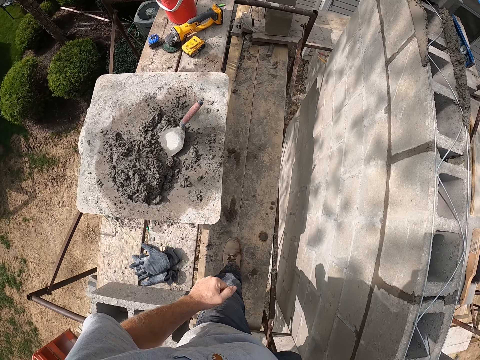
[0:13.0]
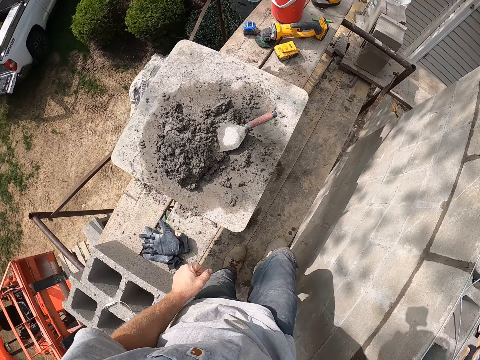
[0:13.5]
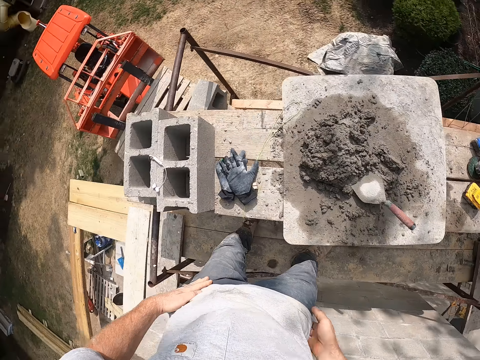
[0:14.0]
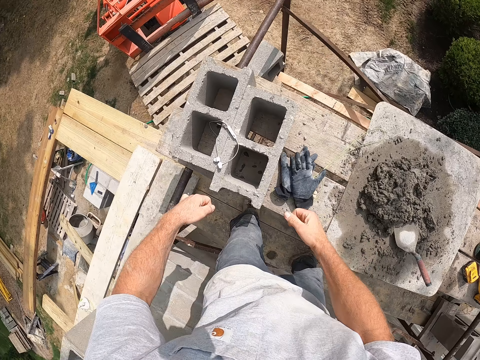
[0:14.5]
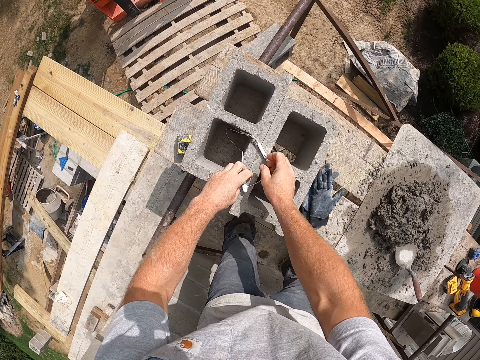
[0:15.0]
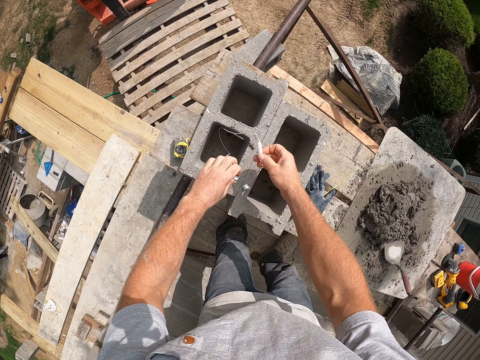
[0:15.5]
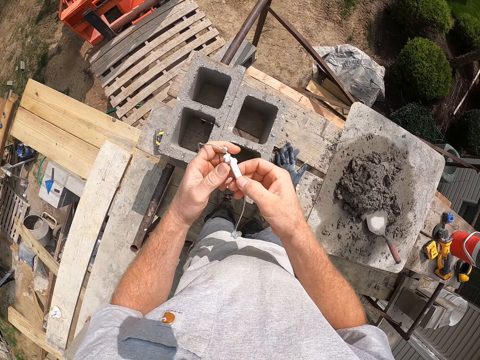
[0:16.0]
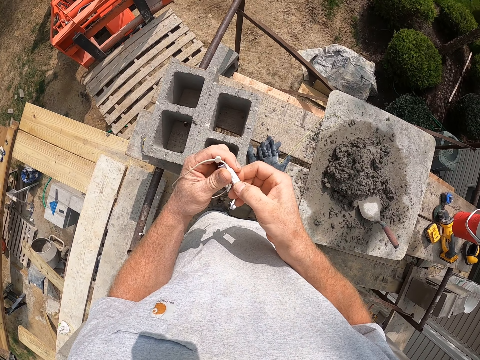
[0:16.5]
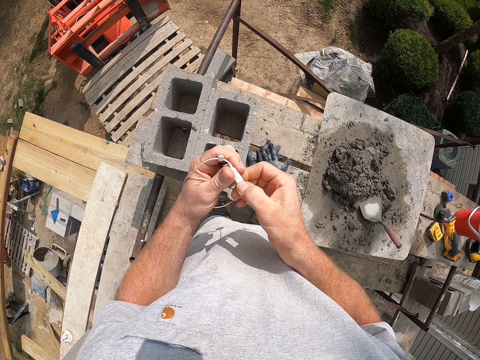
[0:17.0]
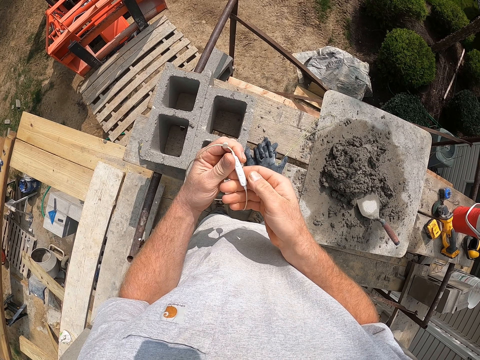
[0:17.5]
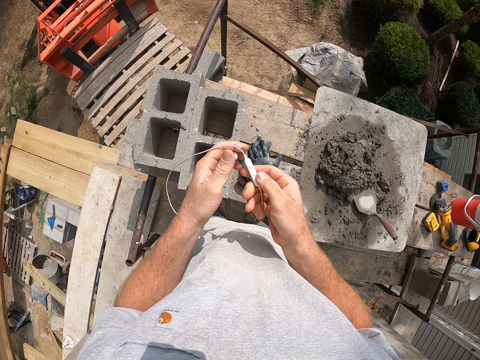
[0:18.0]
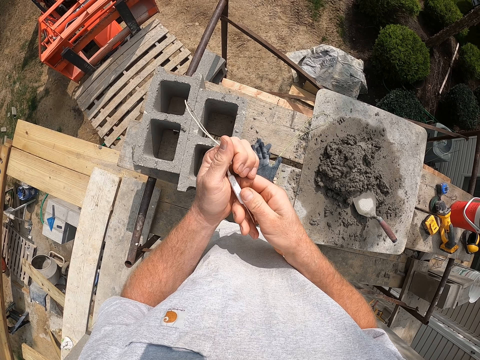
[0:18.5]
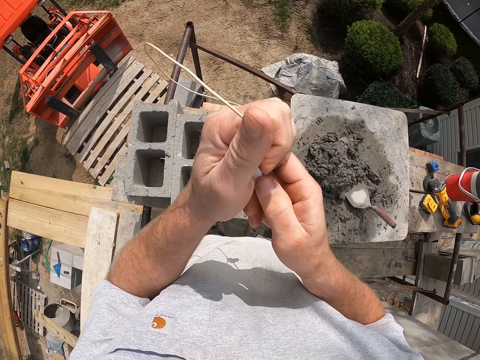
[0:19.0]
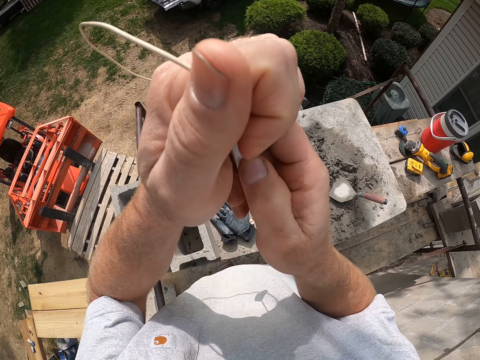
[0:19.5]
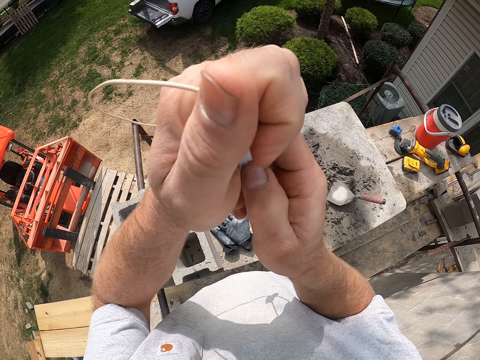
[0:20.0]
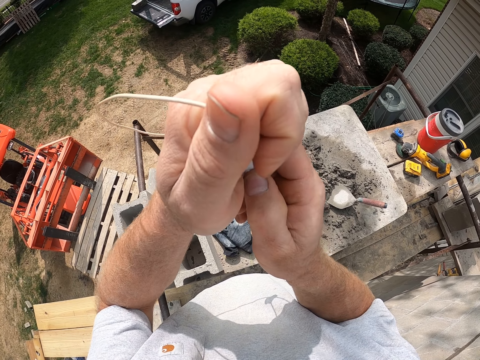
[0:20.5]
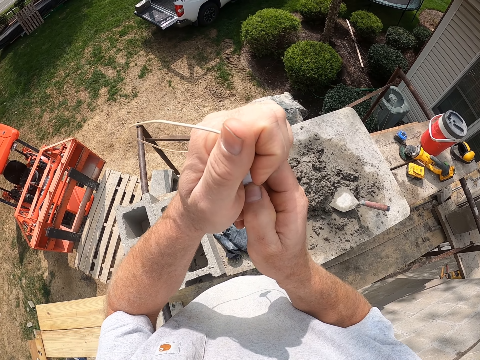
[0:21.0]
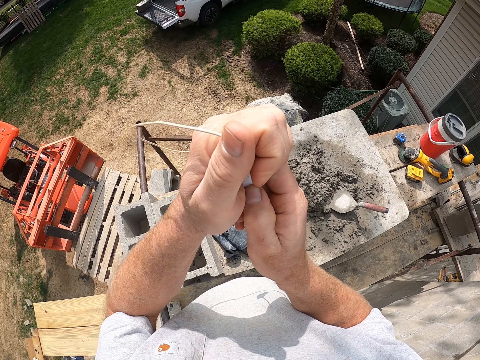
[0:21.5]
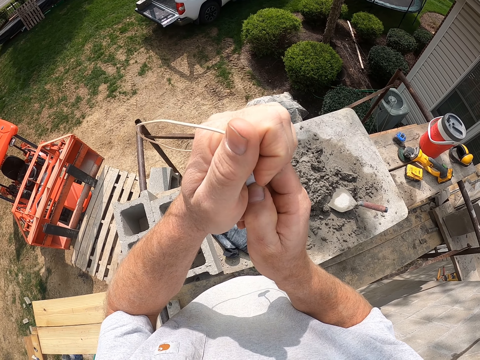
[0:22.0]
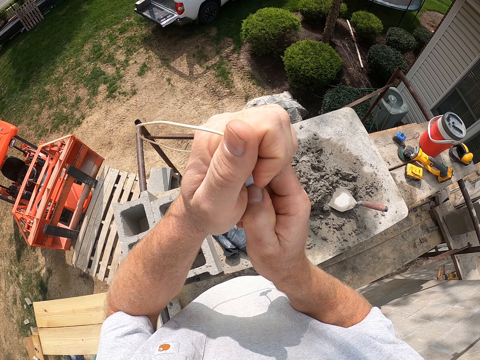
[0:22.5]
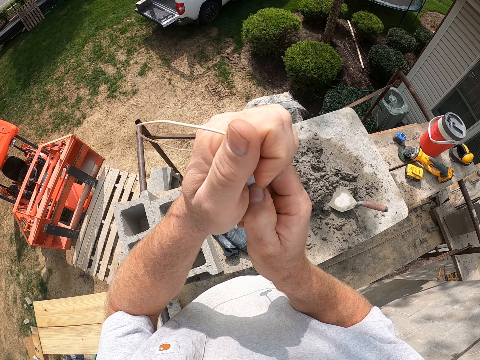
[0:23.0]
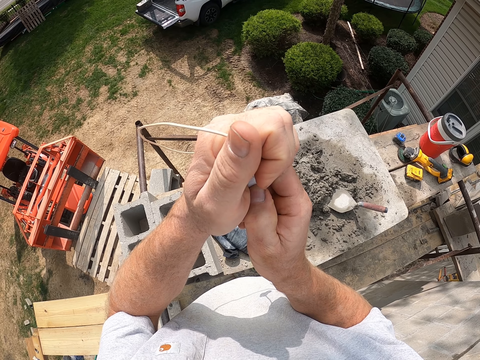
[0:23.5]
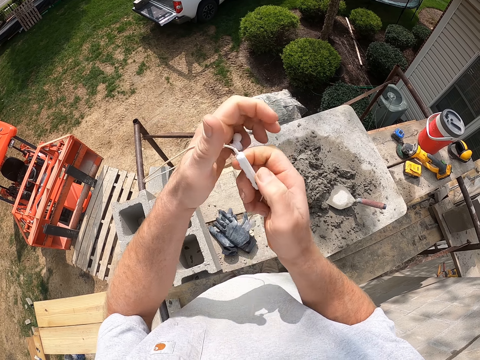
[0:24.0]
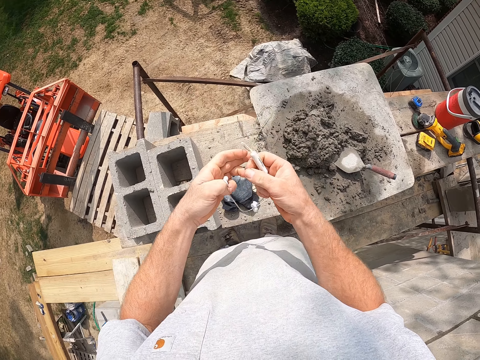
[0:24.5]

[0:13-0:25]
The camera wearer picks up an earpiece or earphones from the top of a block. They turn on the earpiece. They adjust the earphones.

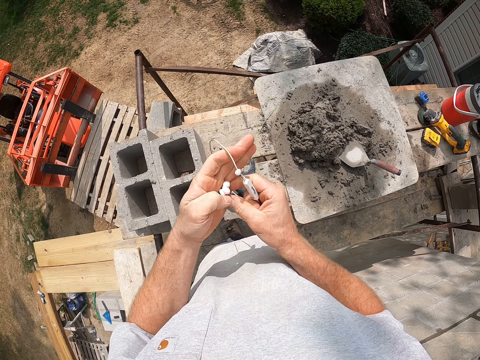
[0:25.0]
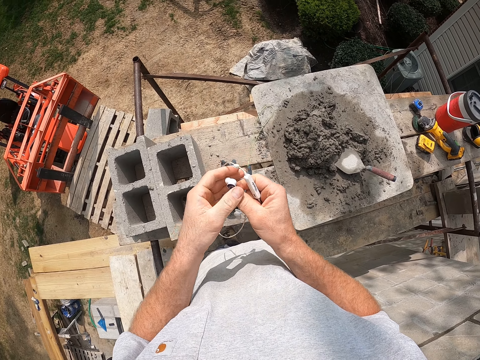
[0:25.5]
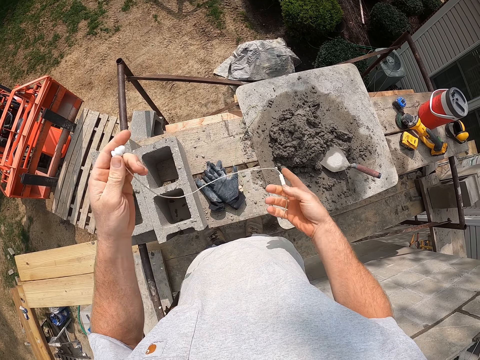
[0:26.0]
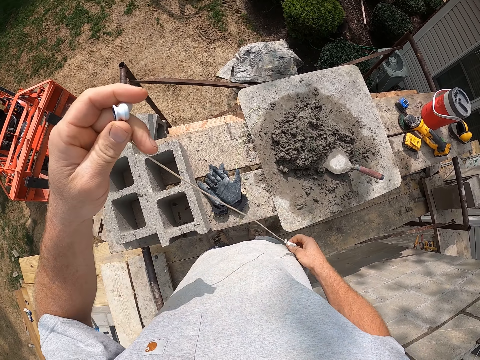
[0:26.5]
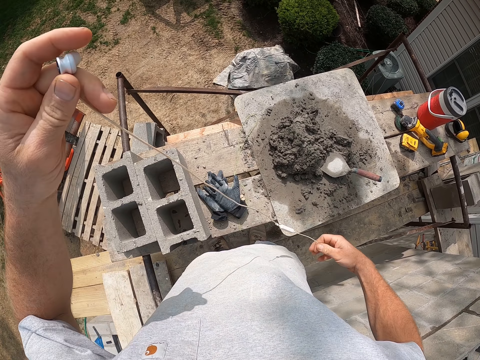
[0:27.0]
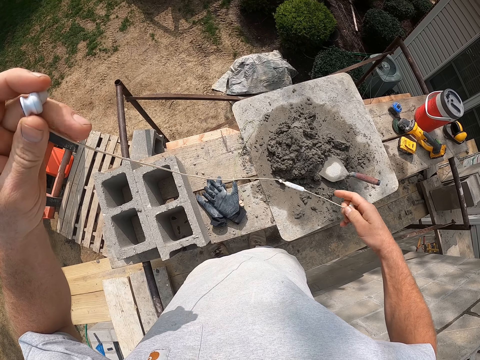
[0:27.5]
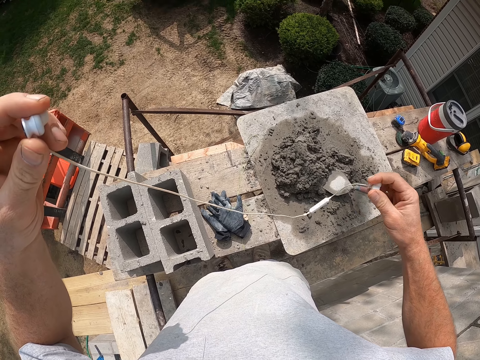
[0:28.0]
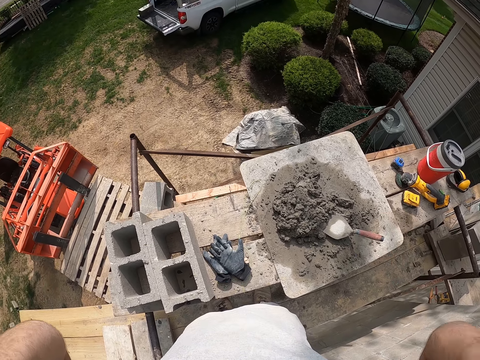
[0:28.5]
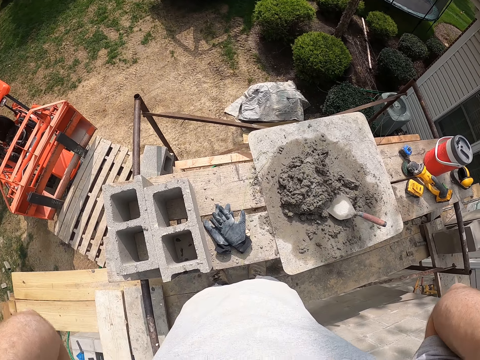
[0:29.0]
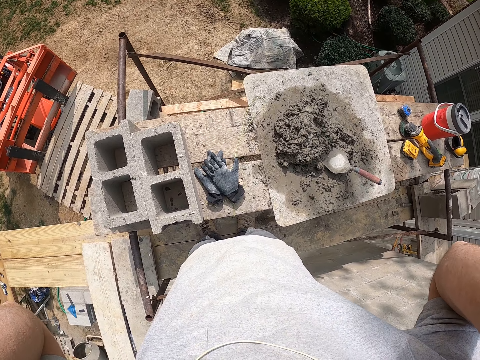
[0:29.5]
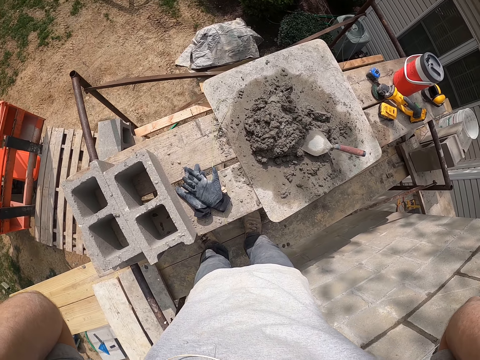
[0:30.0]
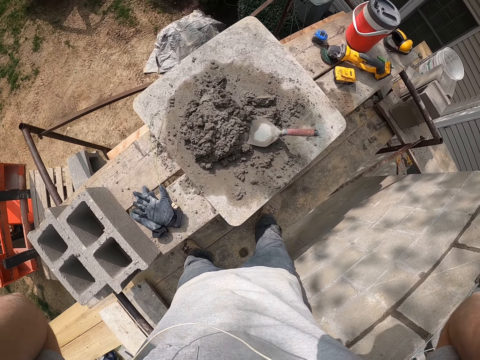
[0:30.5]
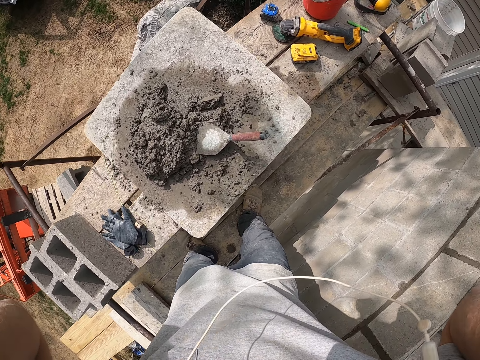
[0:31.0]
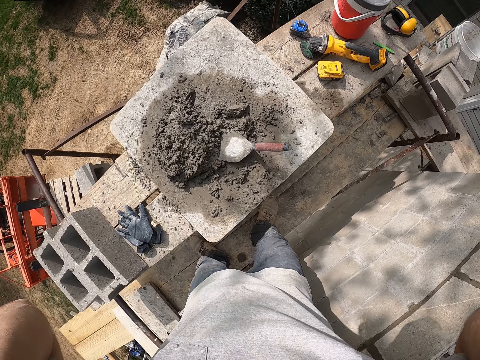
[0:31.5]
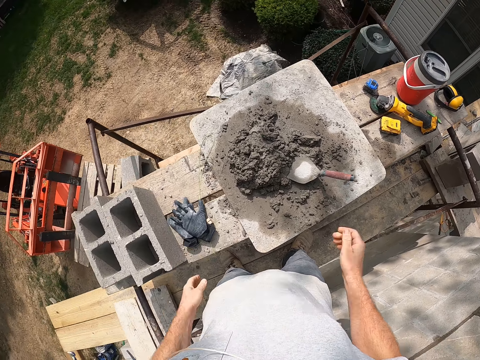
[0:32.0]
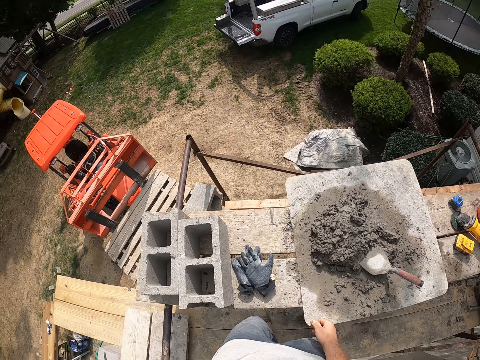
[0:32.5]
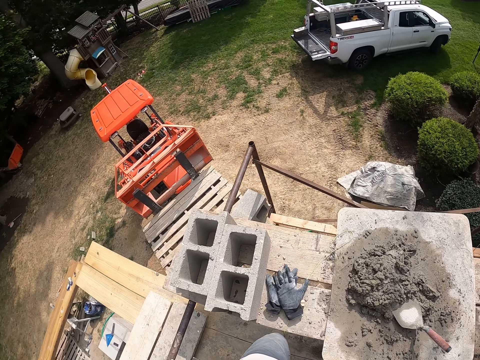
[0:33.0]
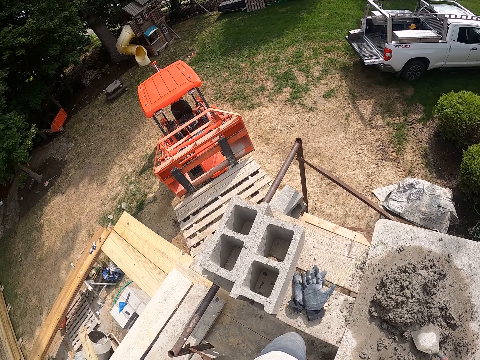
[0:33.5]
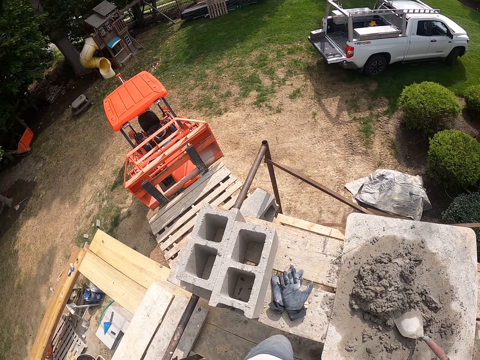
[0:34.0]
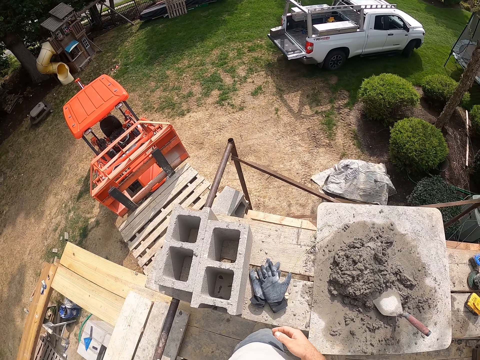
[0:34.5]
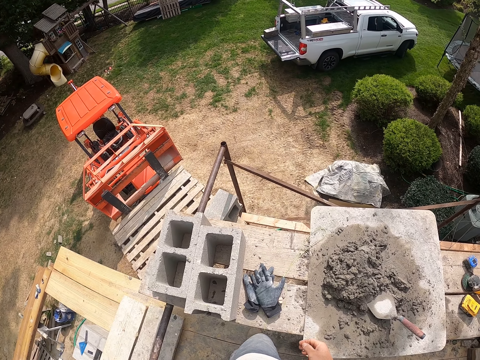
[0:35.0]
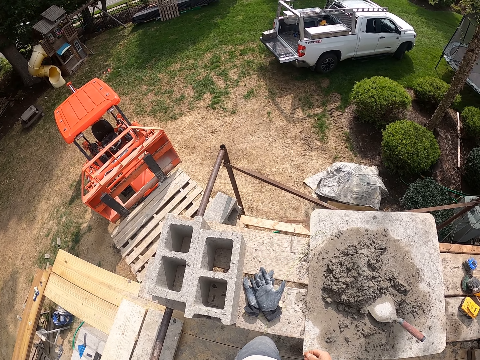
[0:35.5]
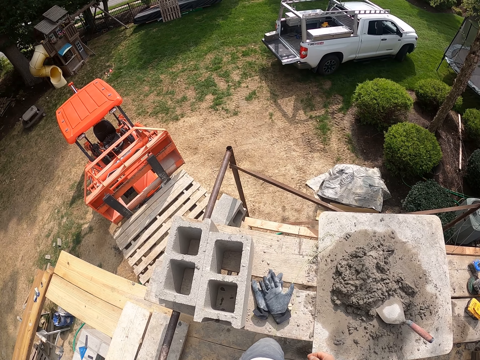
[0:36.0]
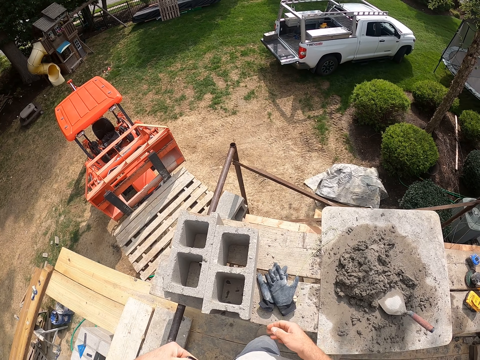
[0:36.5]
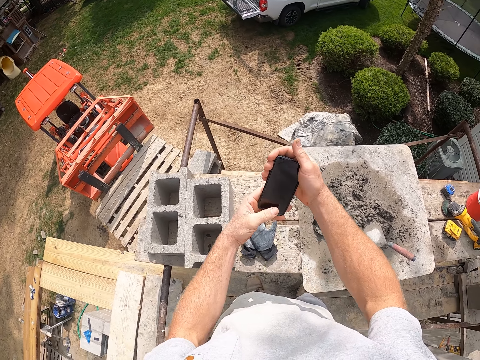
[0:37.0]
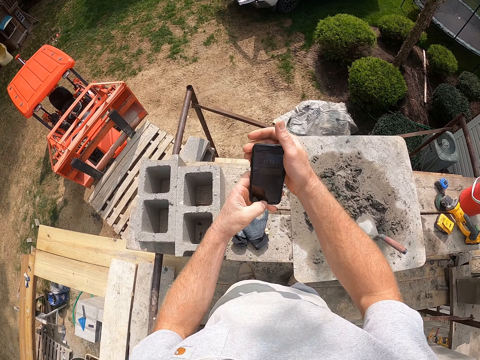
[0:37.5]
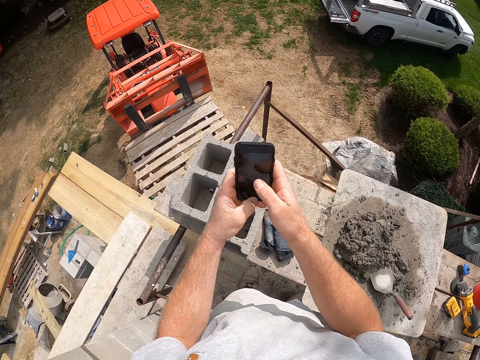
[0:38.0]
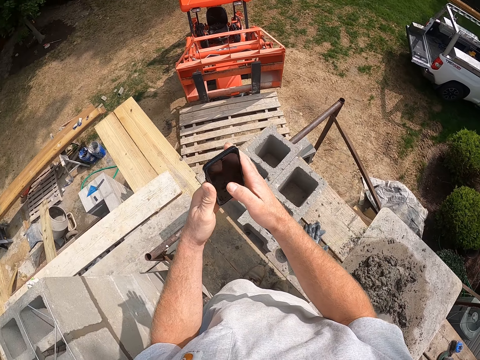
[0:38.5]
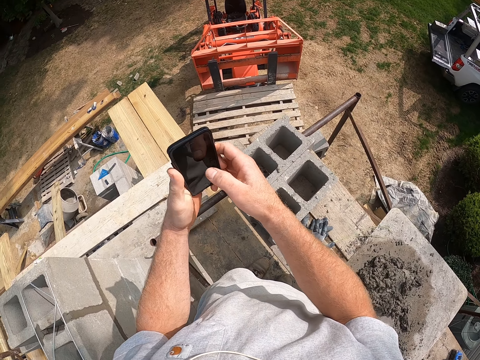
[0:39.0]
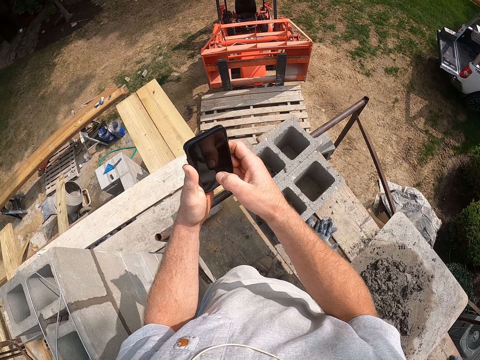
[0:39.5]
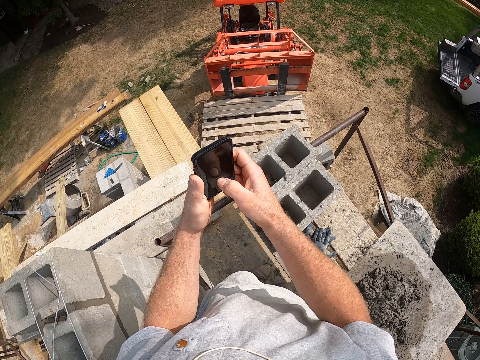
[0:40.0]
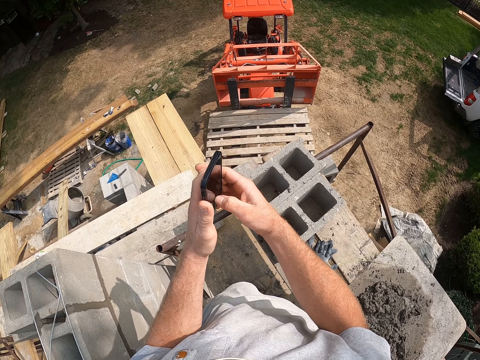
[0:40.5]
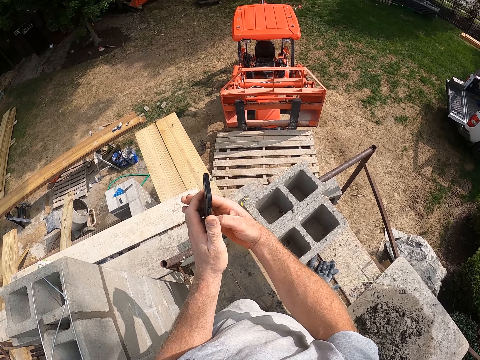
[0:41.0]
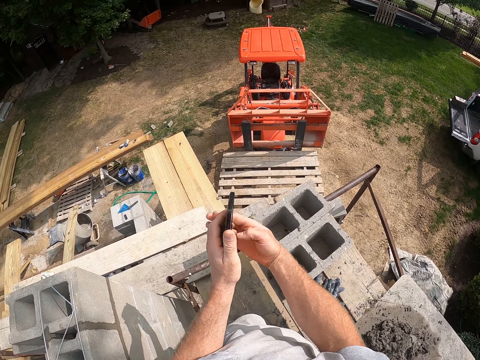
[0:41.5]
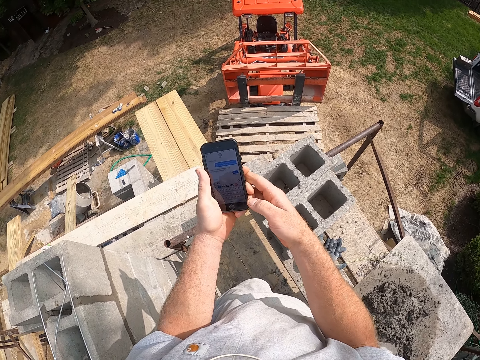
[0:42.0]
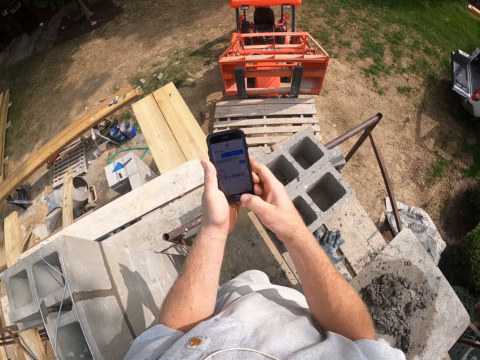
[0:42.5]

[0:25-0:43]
The camera wearer wears the earpiece in his ear. He looks around. He operates his phone.
